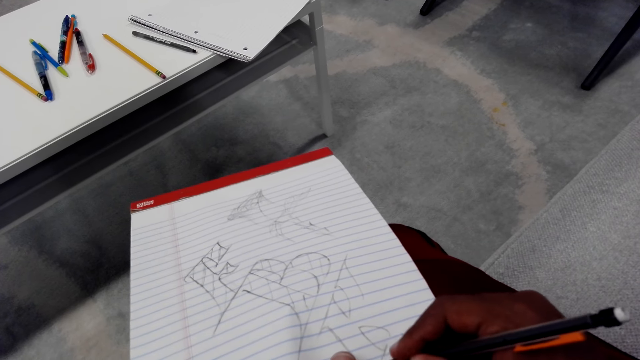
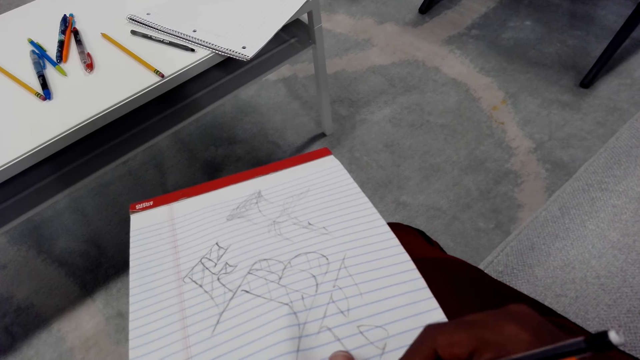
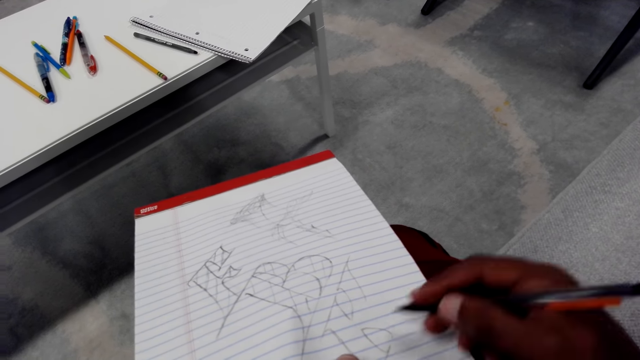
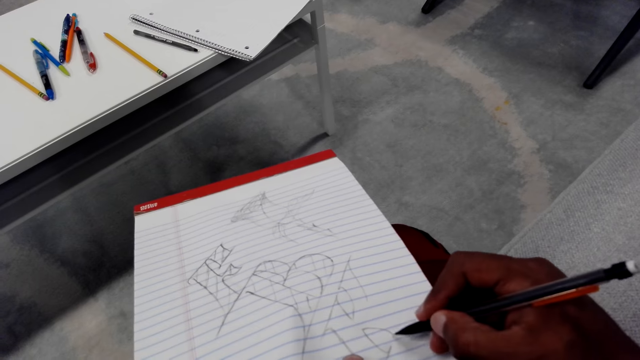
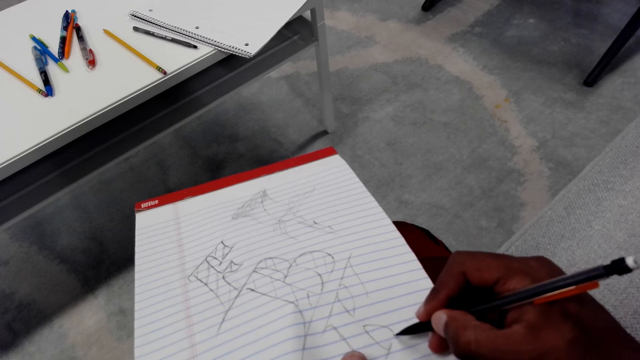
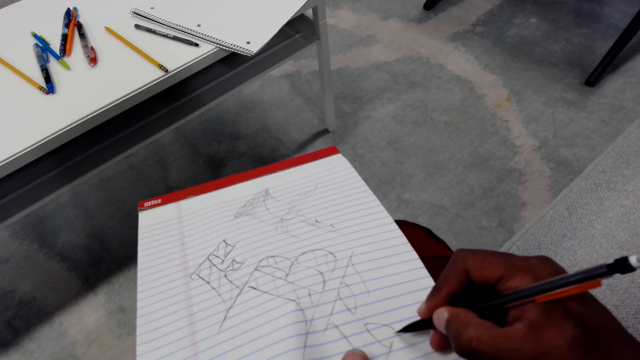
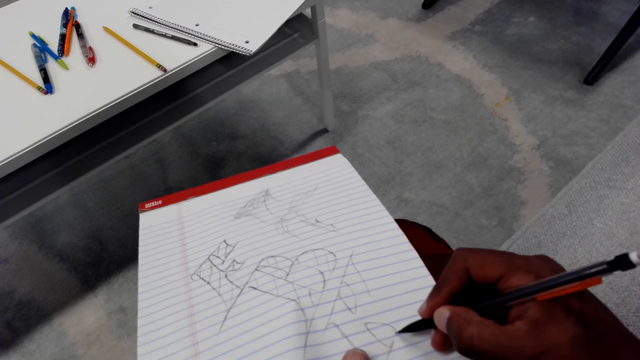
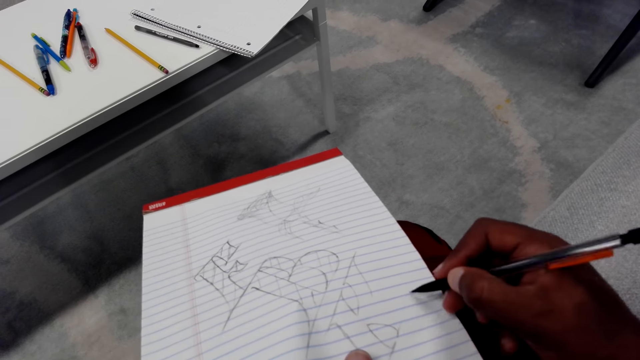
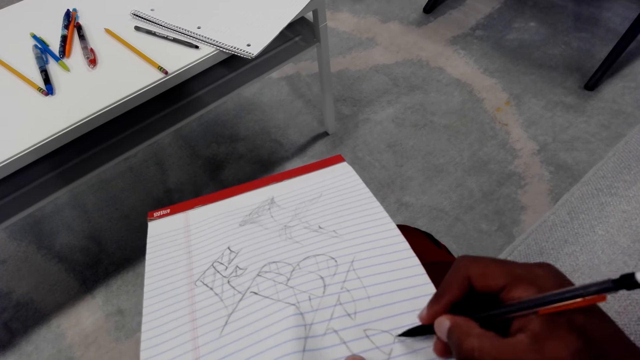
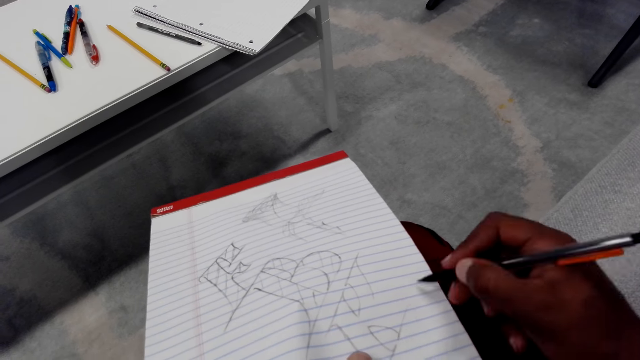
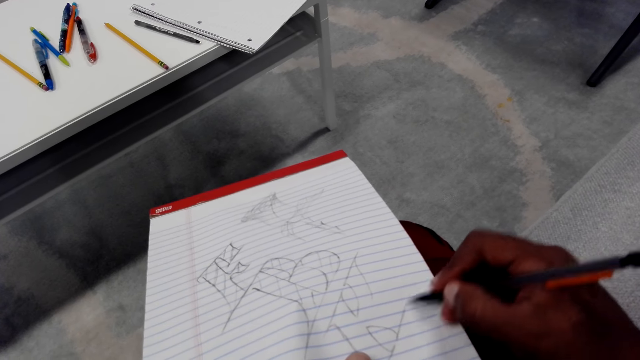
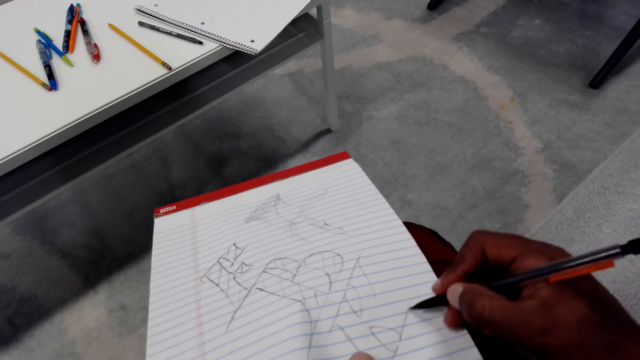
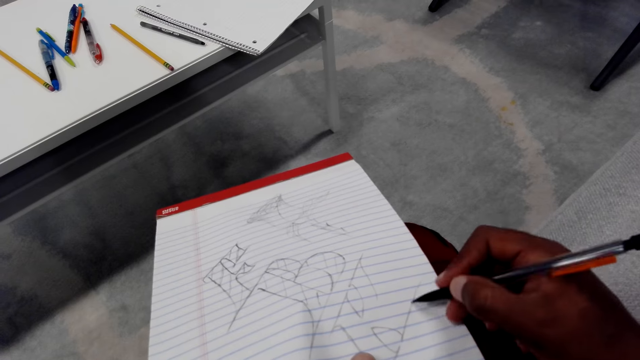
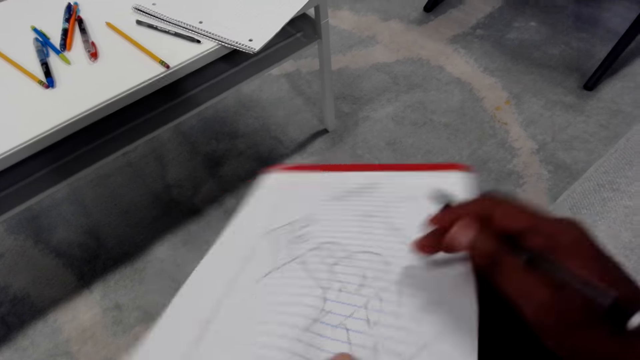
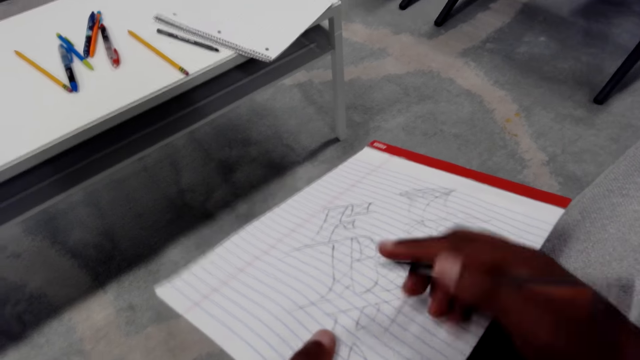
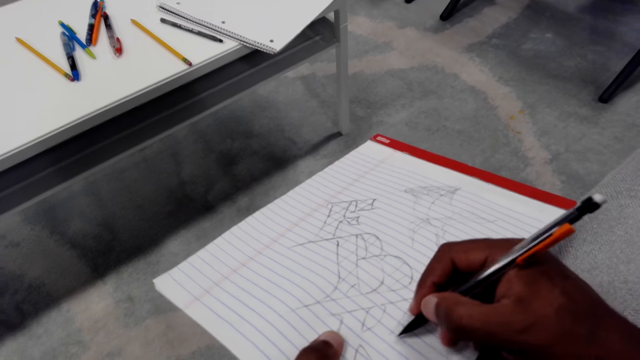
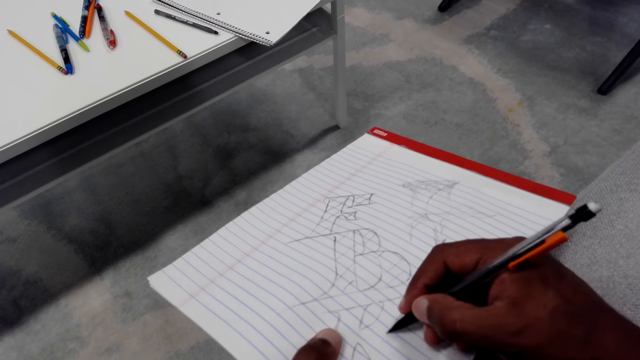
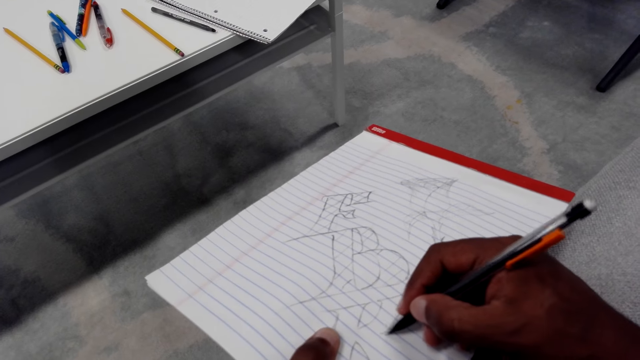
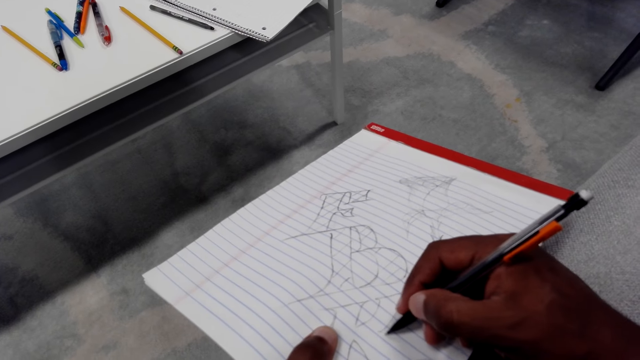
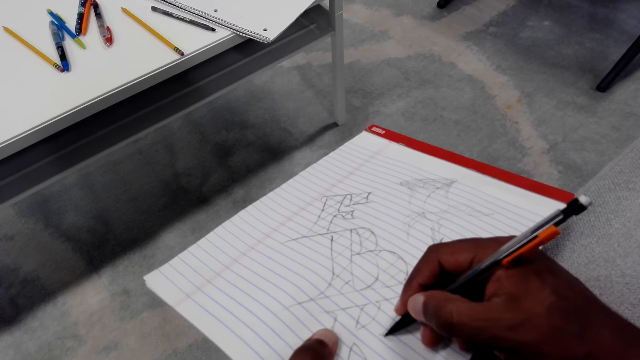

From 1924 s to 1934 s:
The camera wearer turns the drawing paper. They draw on the paper with a pencil.

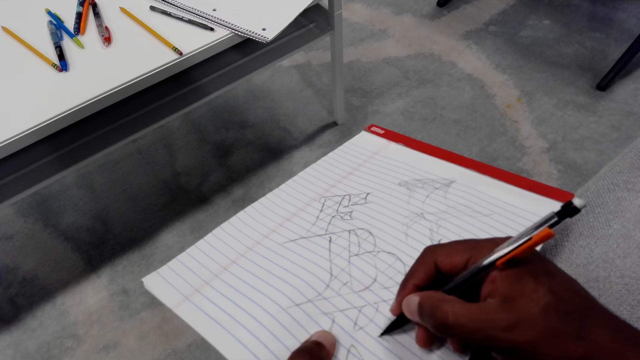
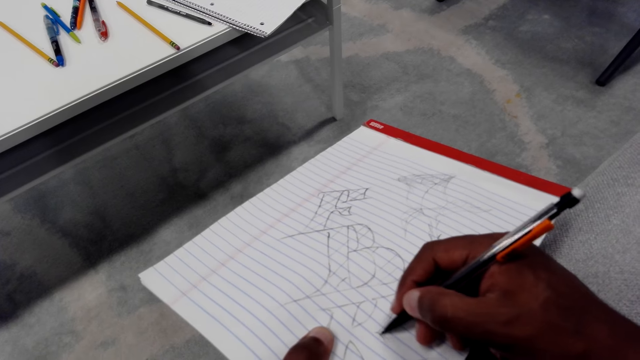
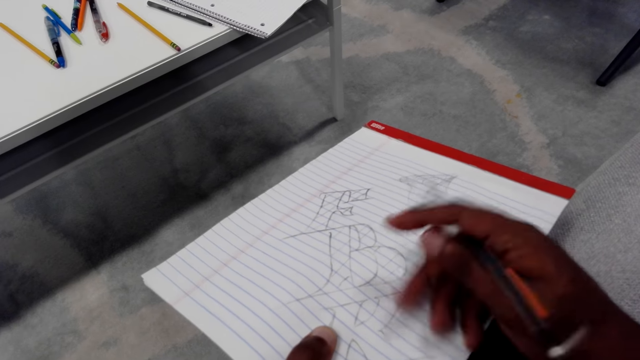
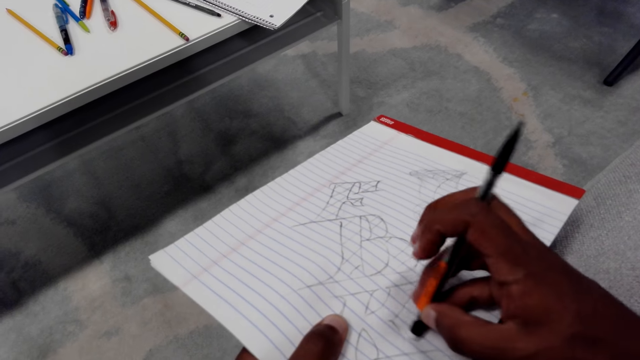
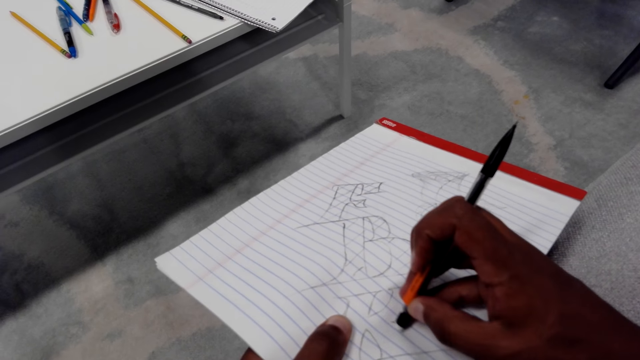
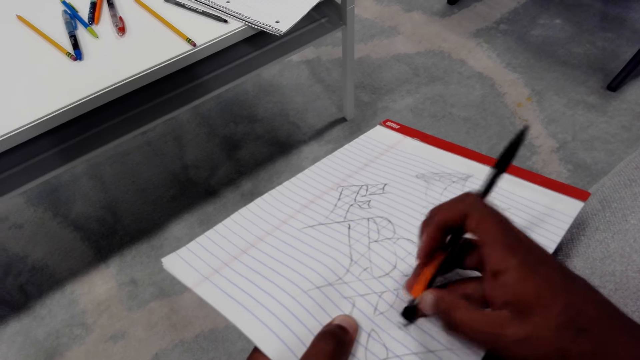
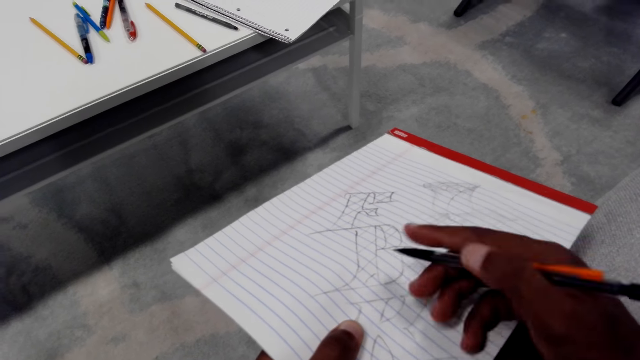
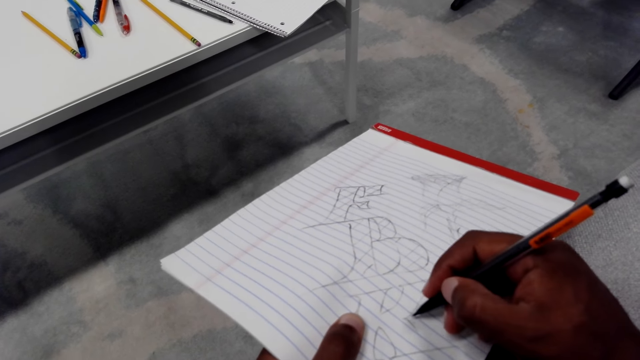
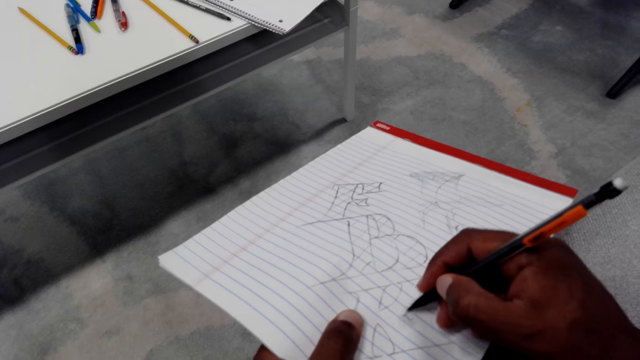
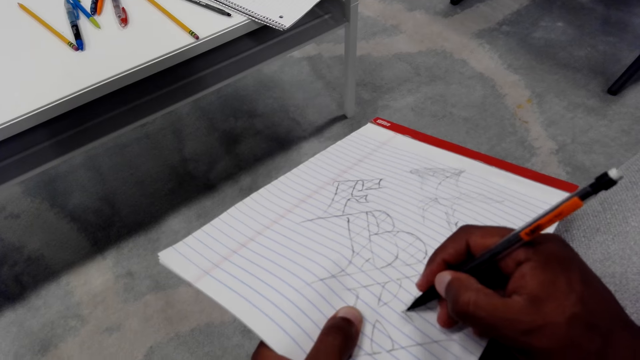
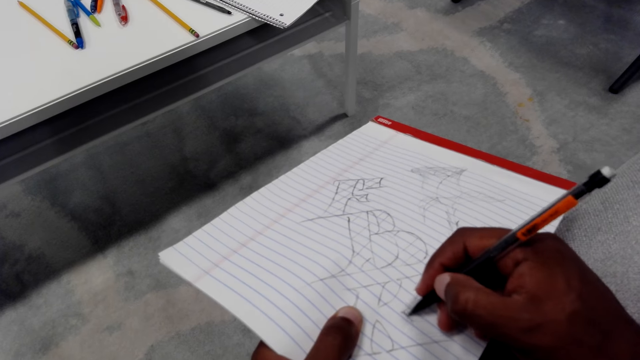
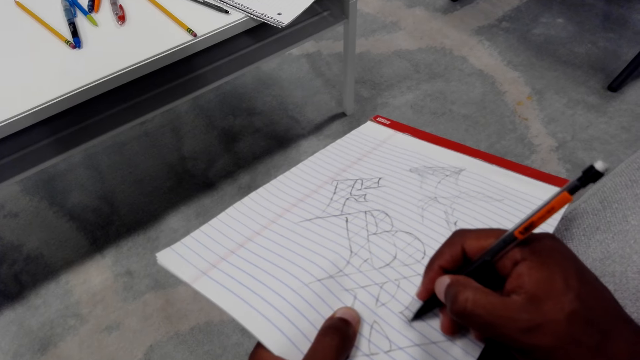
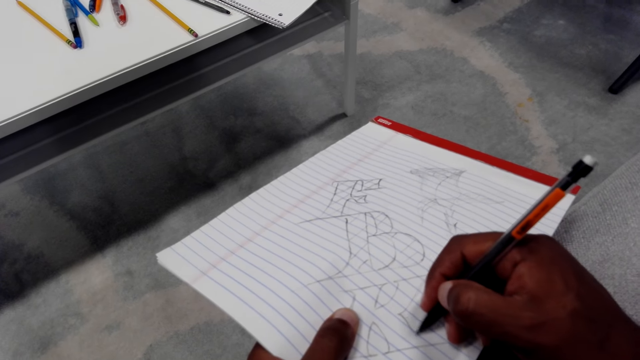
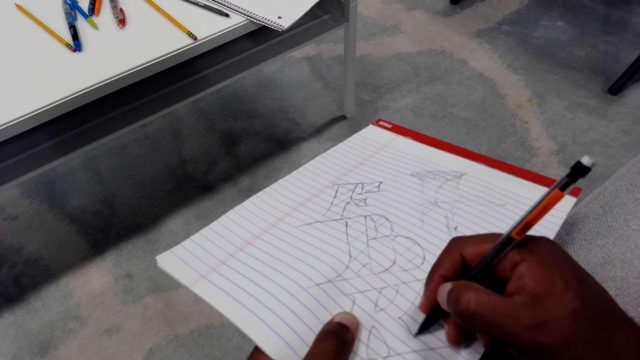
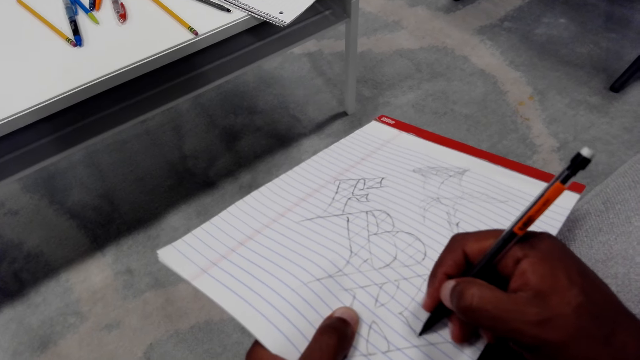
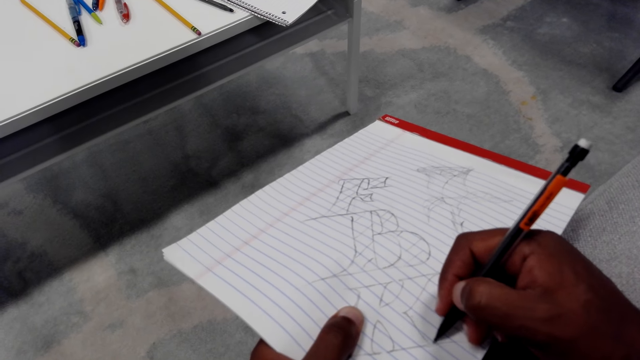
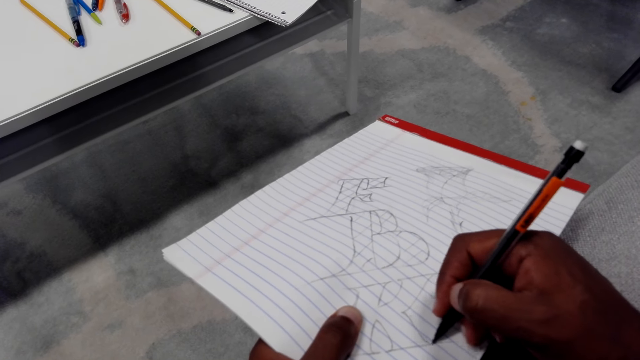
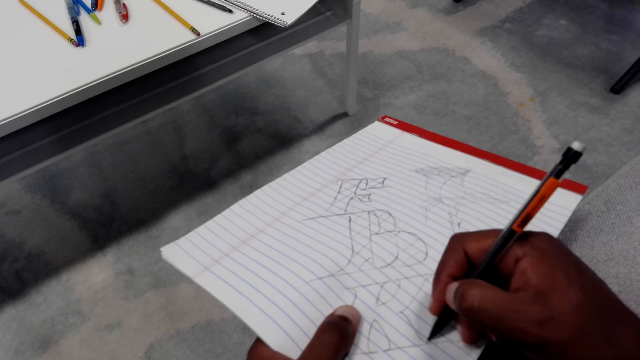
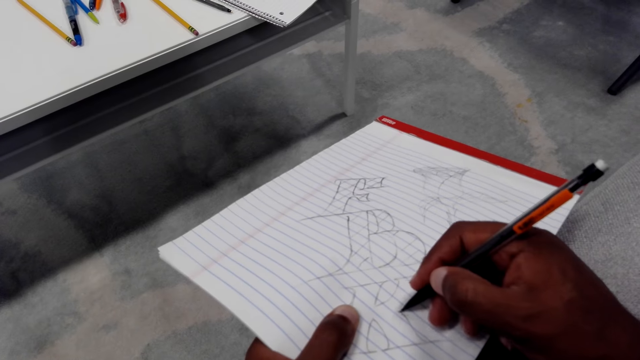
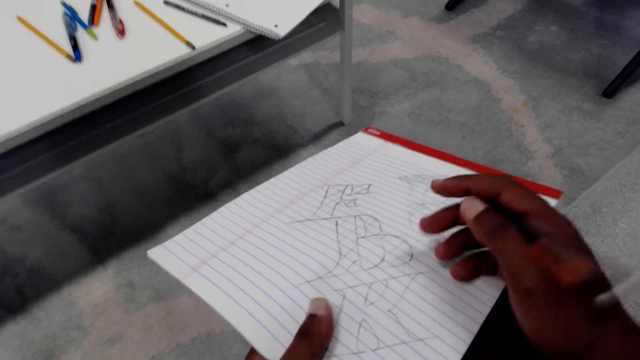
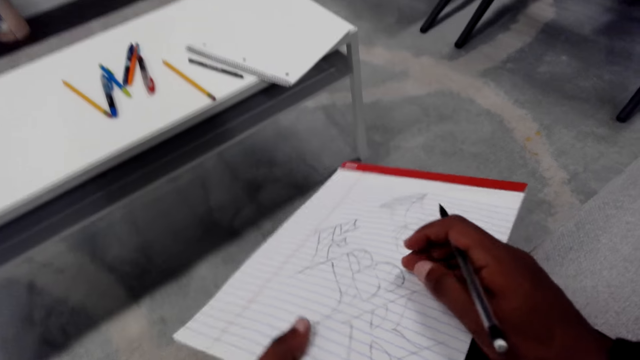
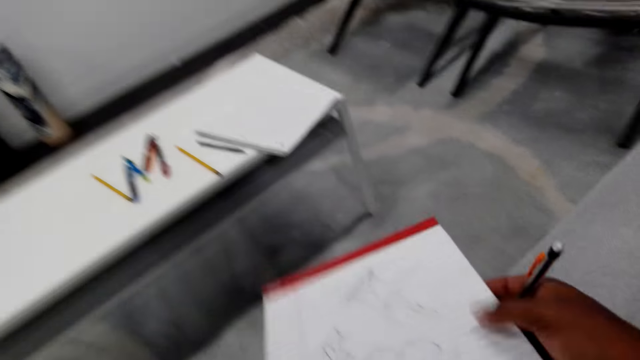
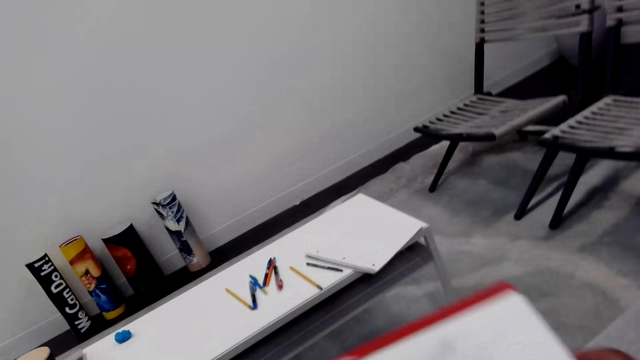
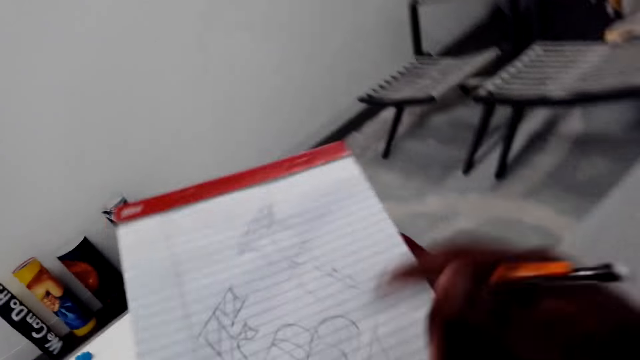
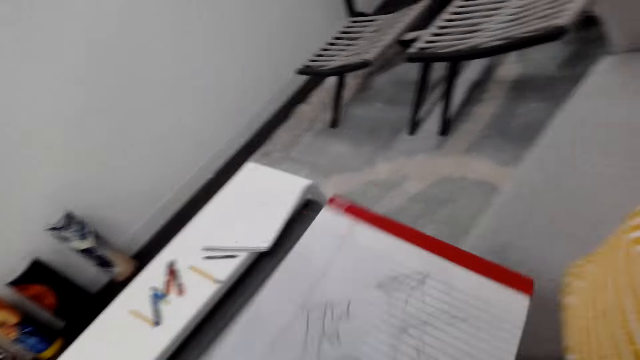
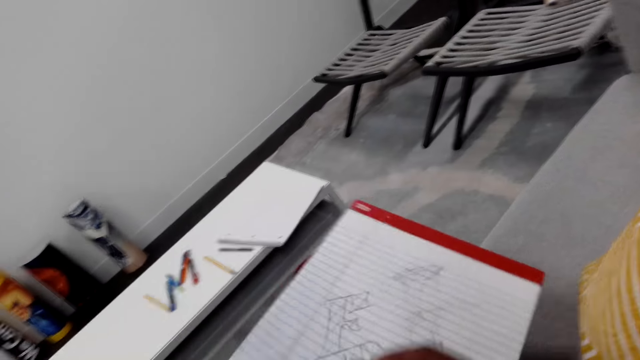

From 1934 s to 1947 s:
The camera wearer erases the drawing. They draw on the paper with a pencil. They turn the drawing paper and pick up the book.
